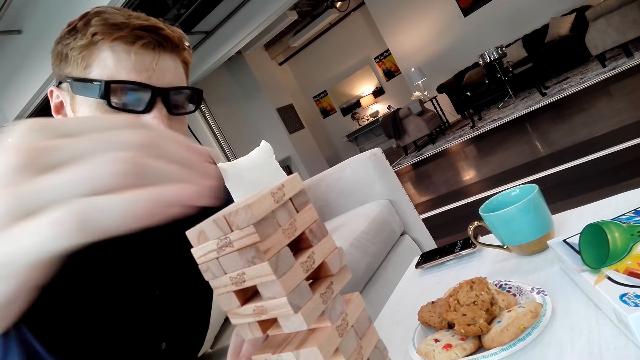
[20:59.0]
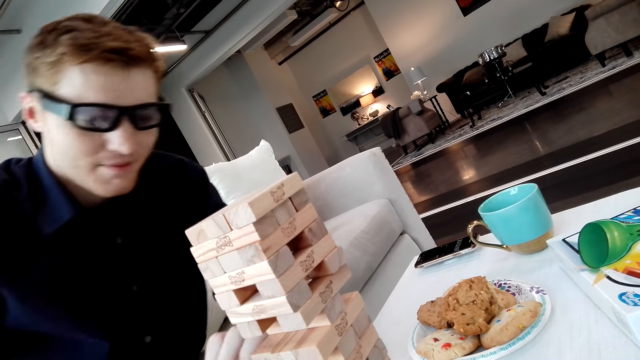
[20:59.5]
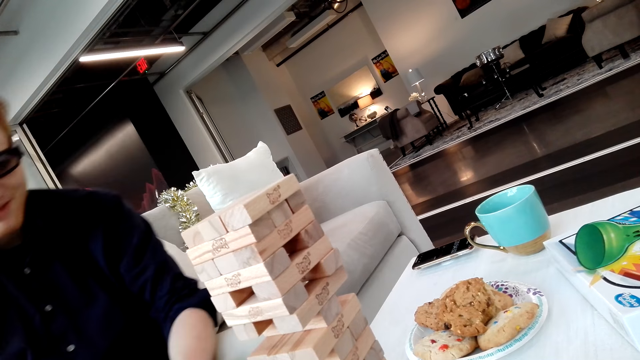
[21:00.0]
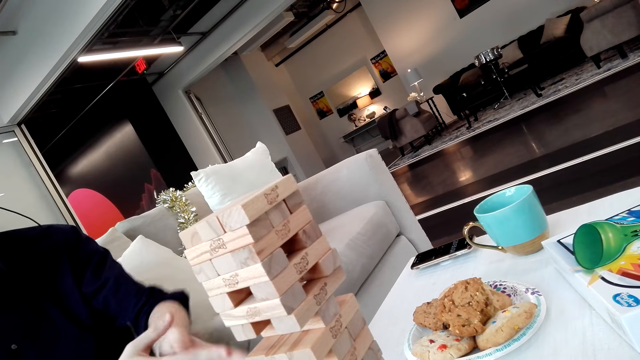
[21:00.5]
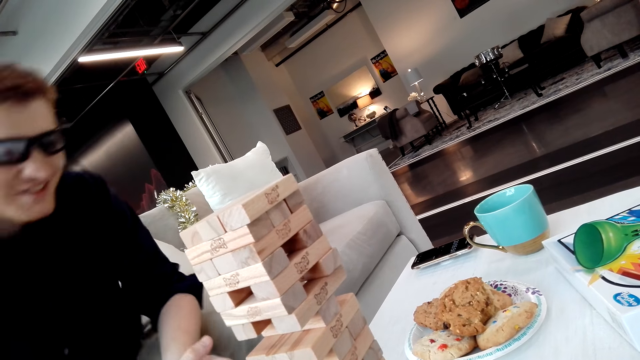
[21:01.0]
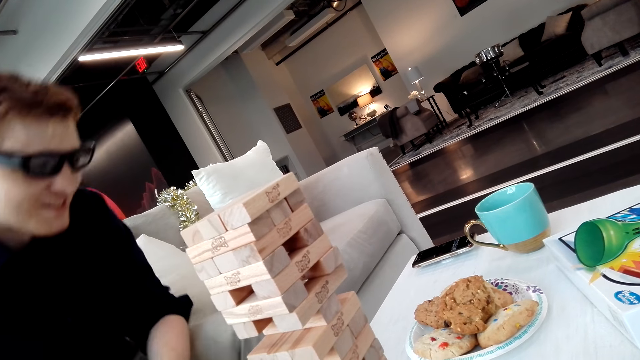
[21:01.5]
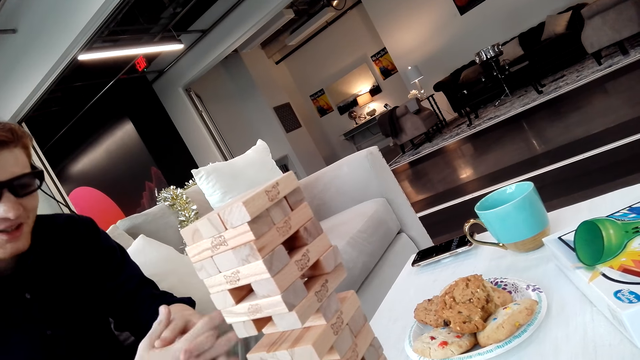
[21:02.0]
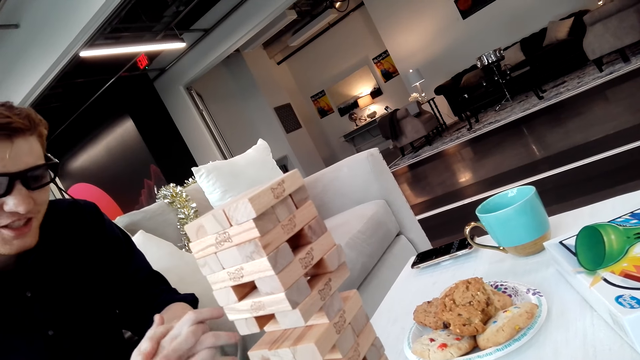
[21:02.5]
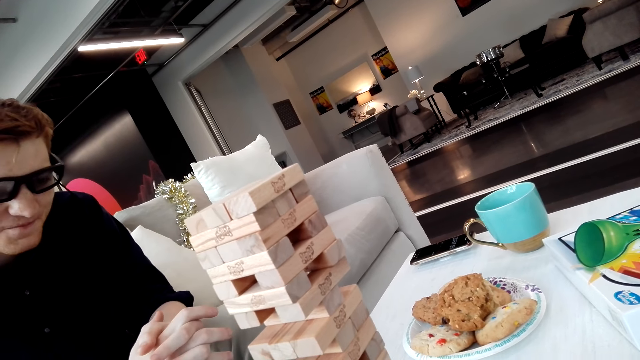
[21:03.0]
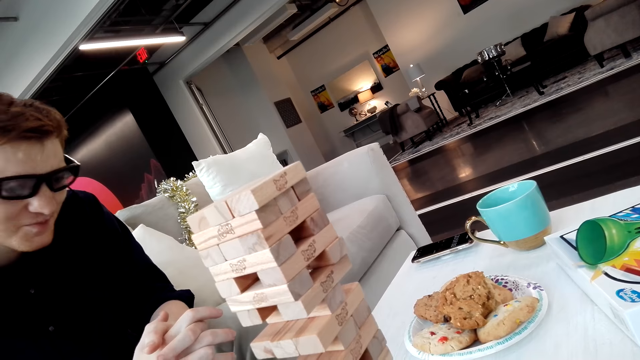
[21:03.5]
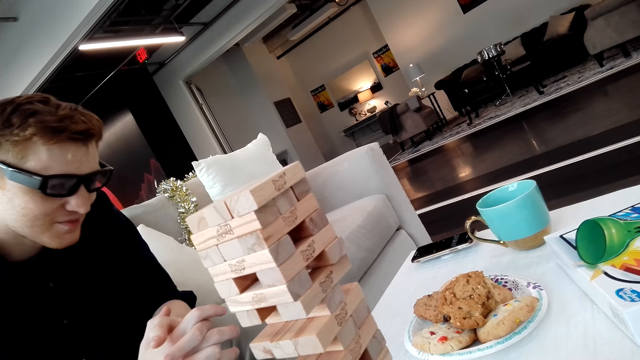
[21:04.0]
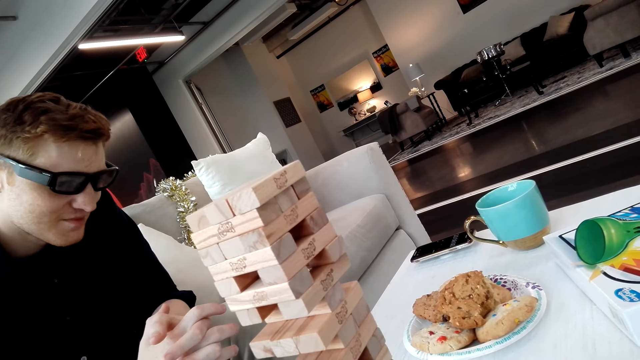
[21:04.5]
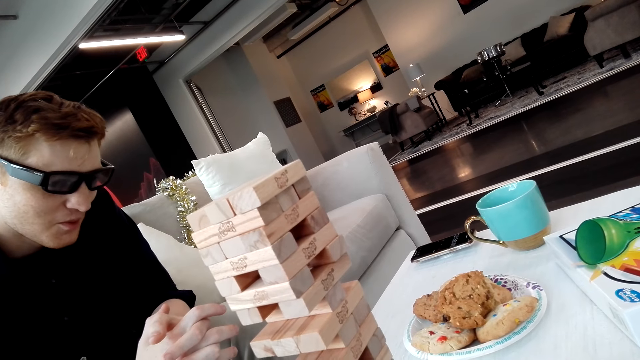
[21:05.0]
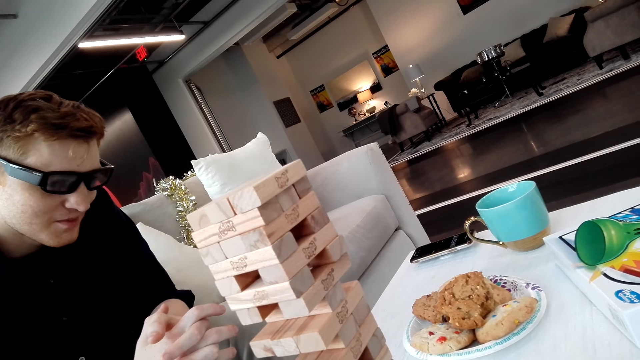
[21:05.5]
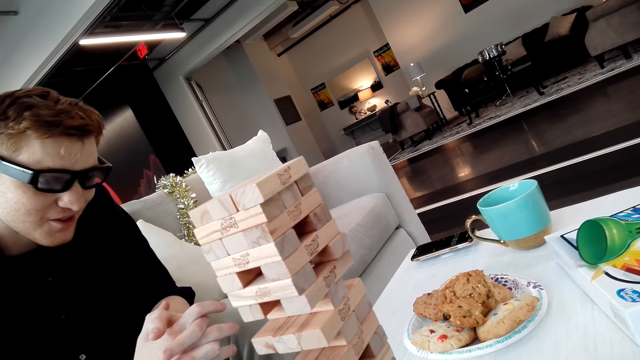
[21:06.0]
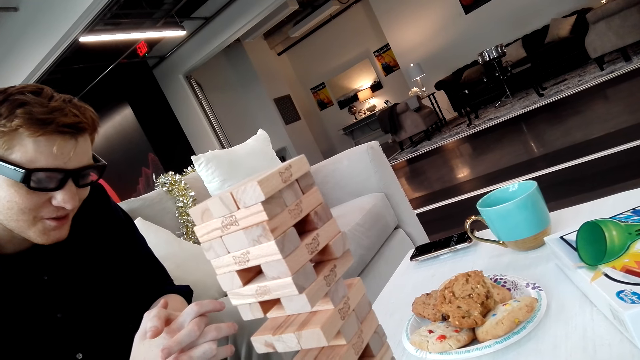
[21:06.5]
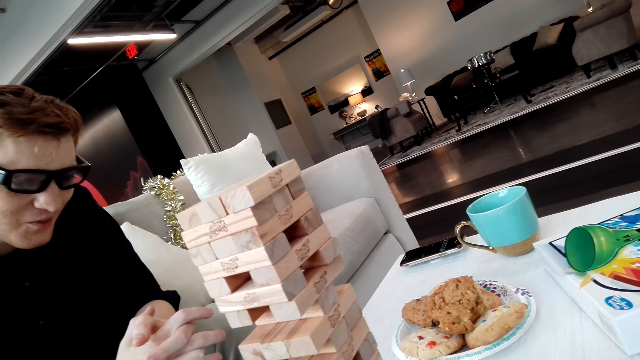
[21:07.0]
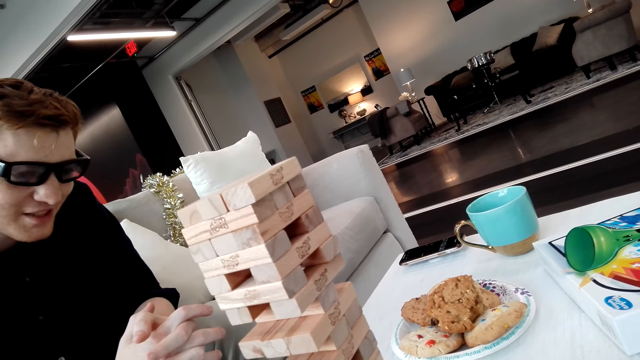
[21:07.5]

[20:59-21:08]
A man puts a Jenga block on a tower.

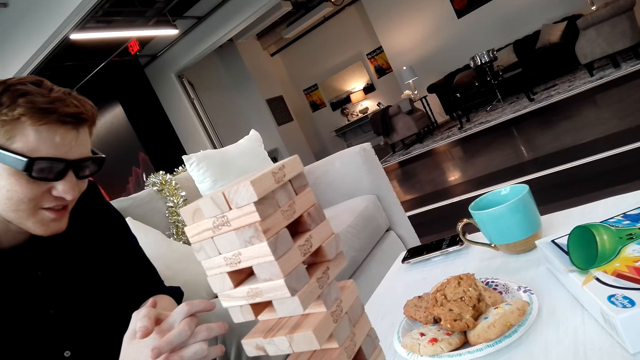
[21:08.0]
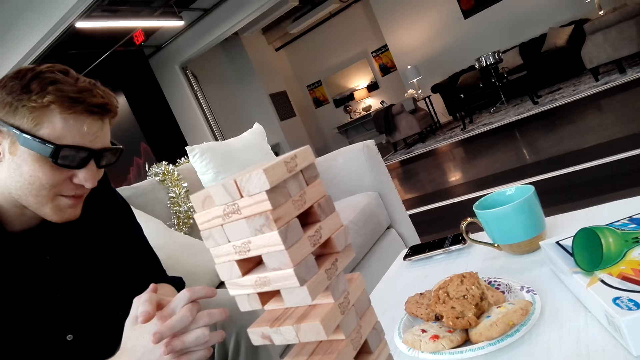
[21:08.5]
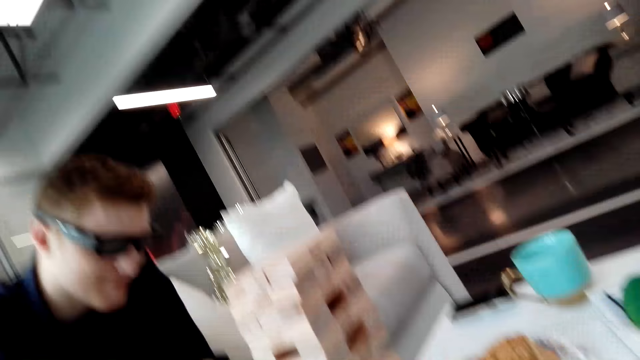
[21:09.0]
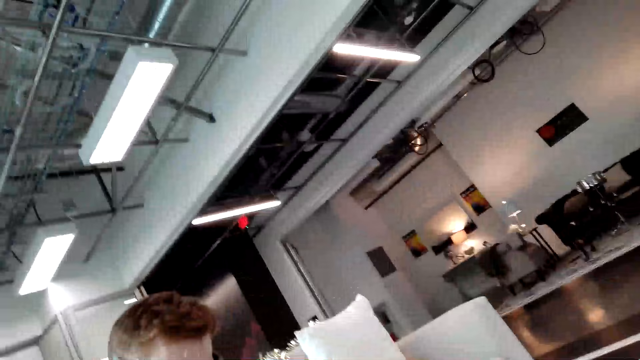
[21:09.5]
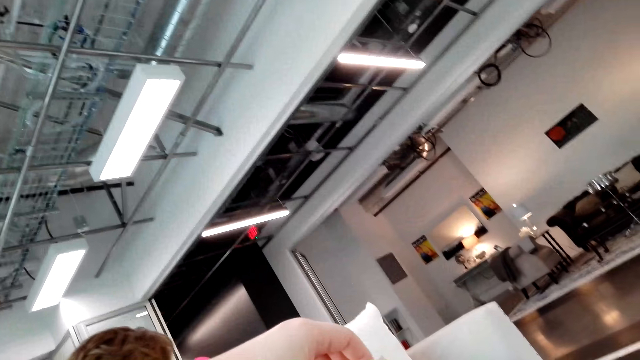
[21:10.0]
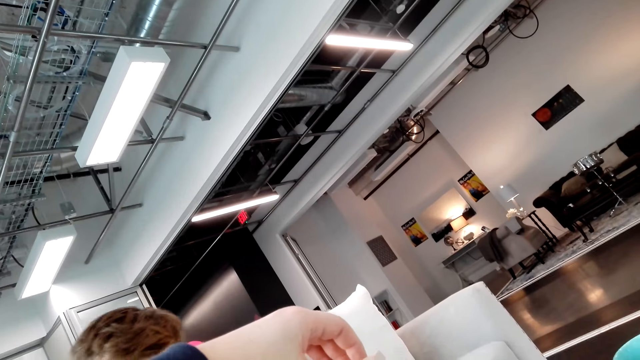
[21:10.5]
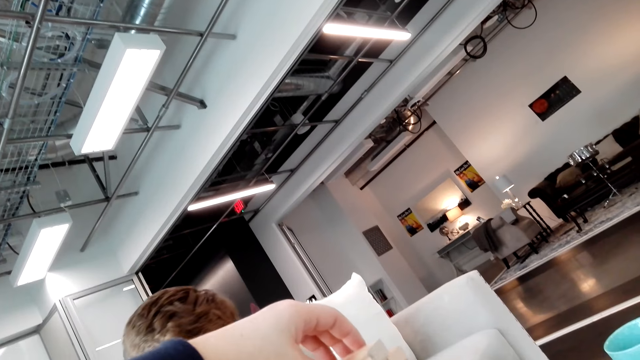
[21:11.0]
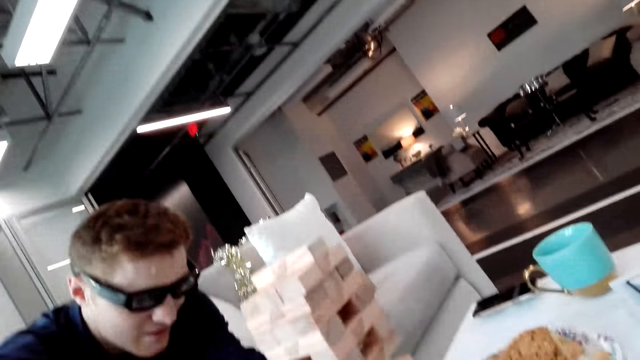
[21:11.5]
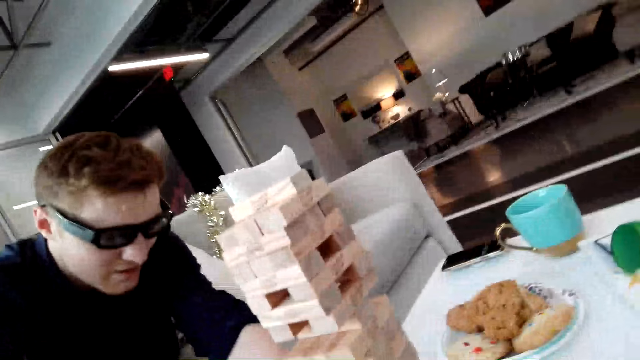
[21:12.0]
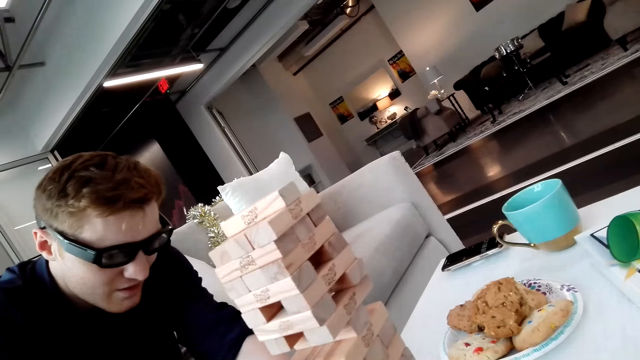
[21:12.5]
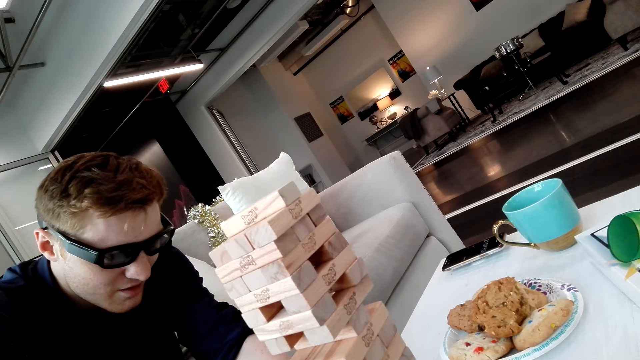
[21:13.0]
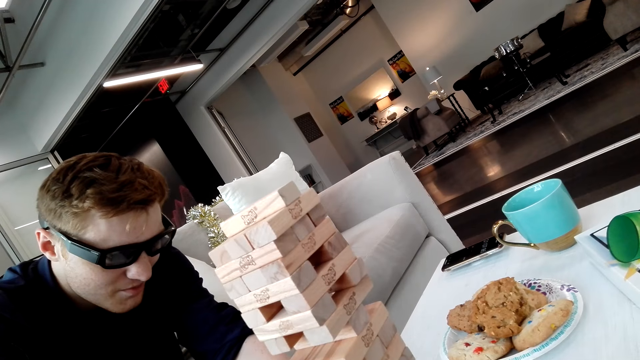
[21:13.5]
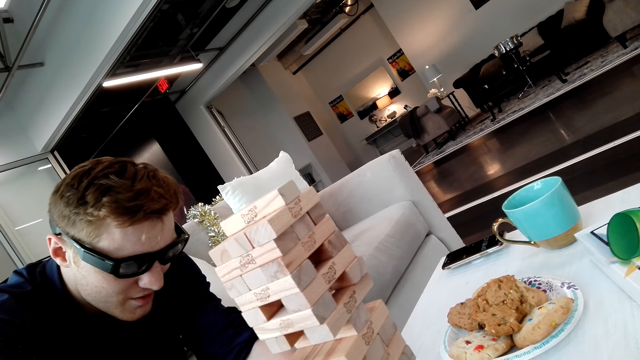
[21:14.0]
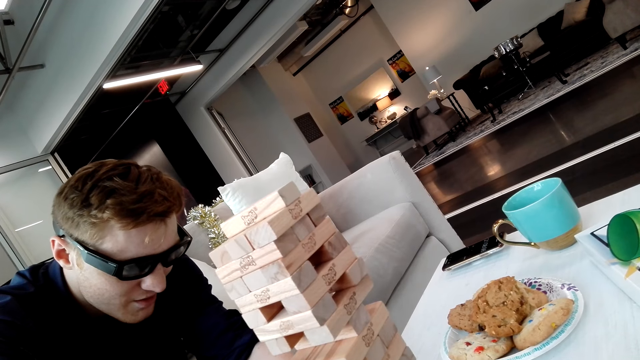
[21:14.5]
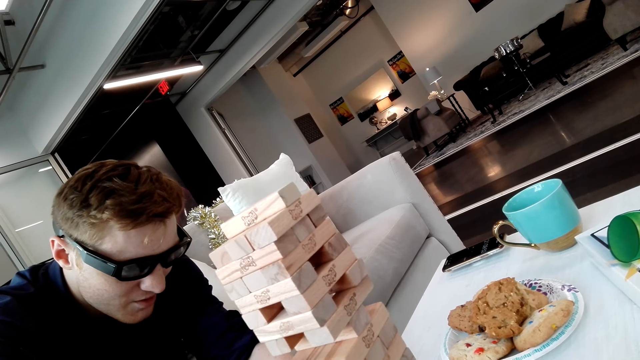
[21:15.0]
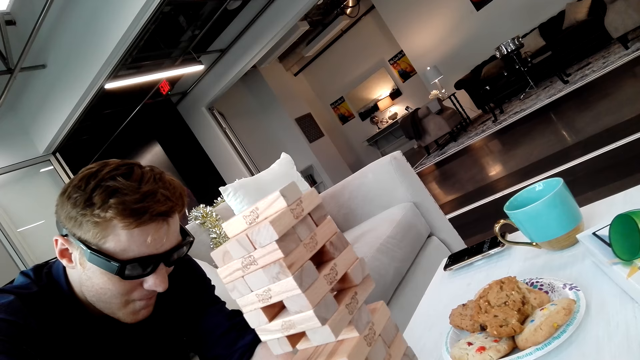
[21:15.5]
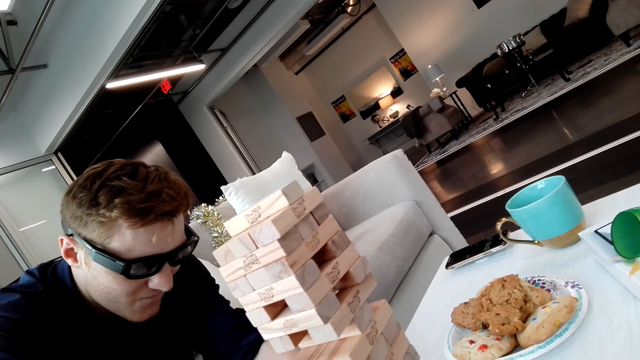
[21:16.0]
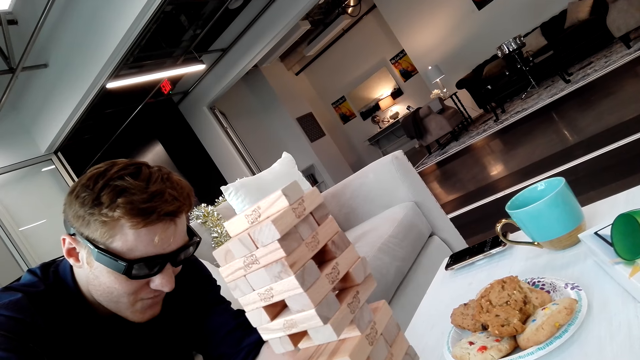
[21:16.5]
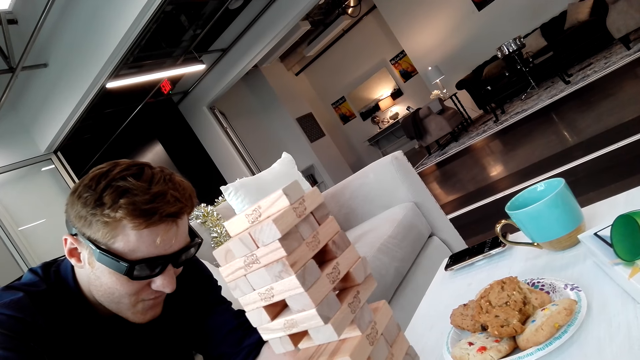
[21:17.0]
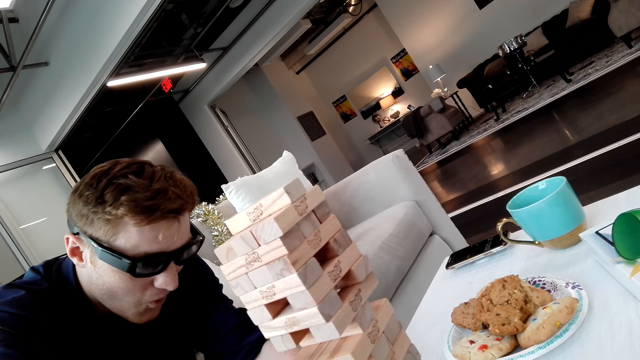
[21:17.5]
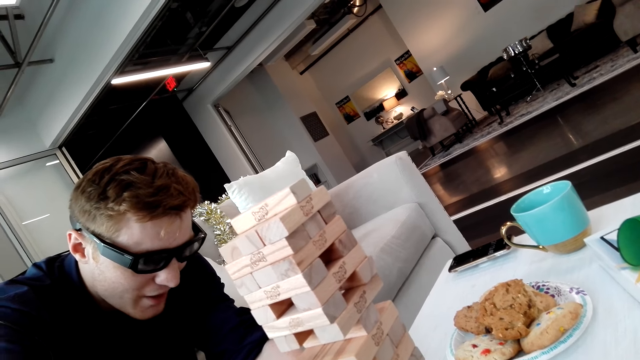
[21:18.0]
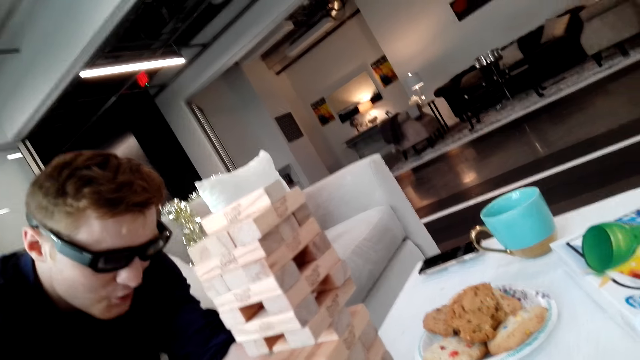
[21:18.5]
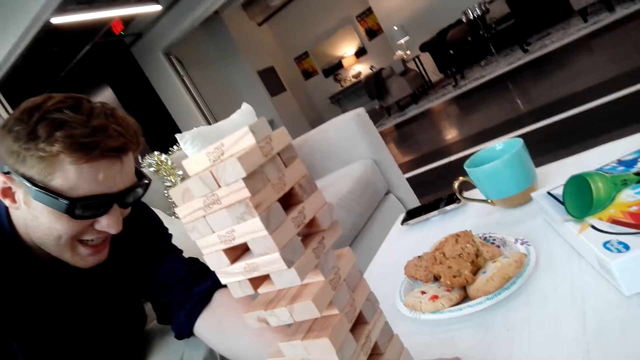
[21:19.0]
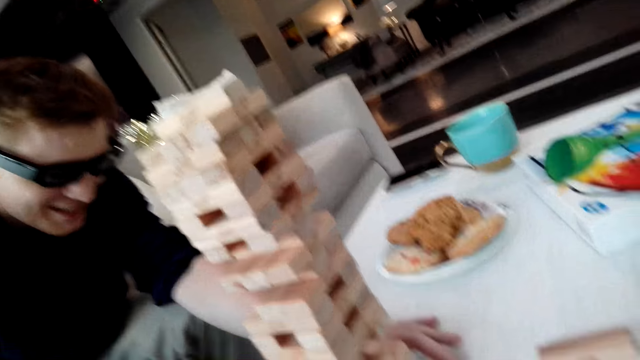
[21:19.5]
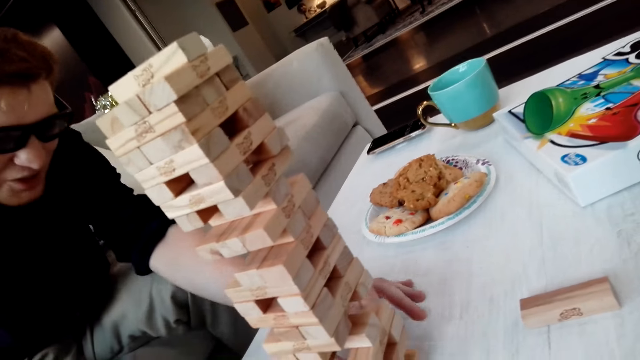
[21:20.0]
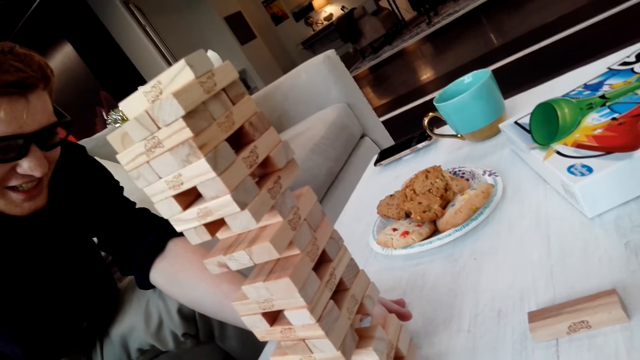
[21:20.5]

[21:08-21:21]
The camera wearer puts a Jenga block on a tower.
